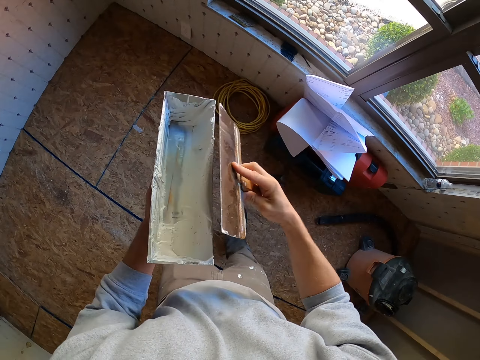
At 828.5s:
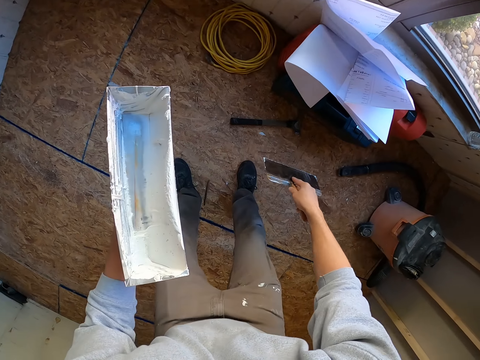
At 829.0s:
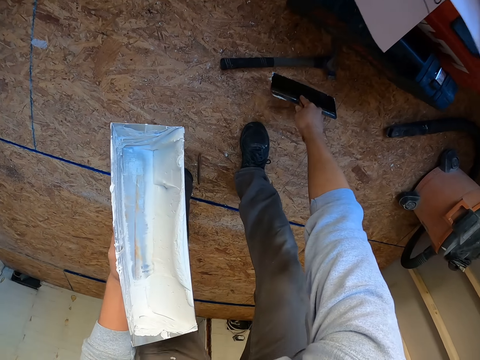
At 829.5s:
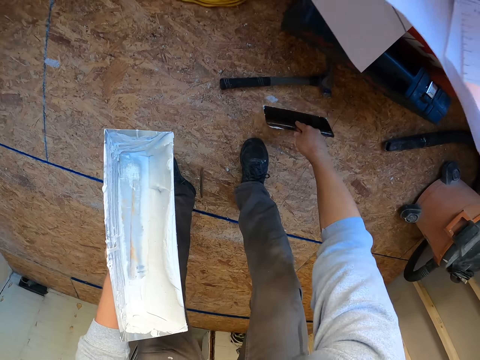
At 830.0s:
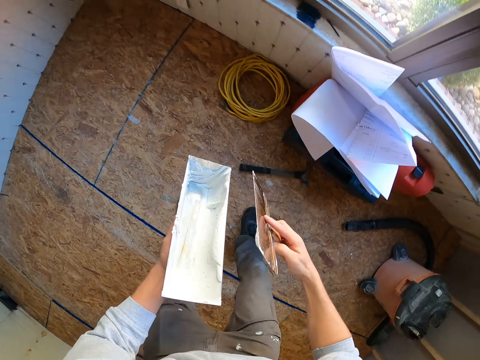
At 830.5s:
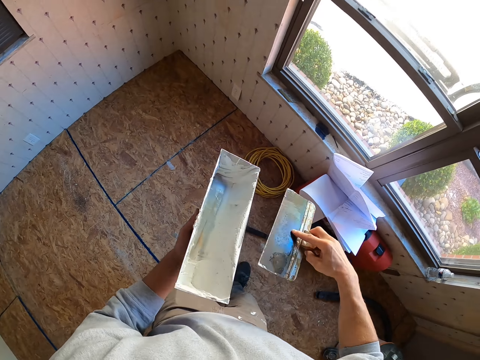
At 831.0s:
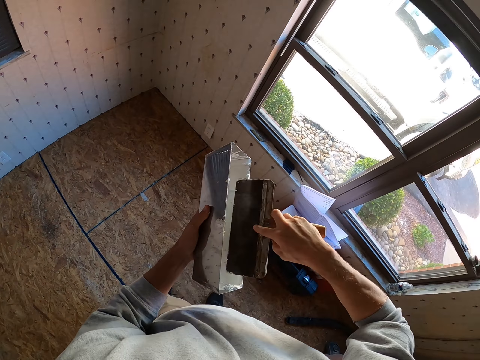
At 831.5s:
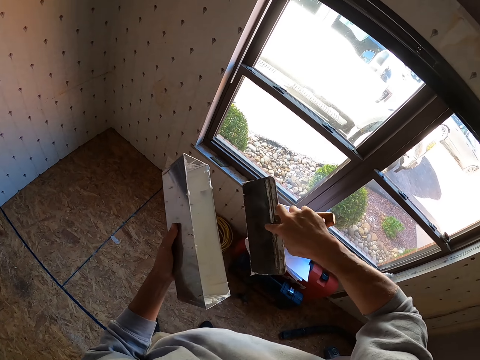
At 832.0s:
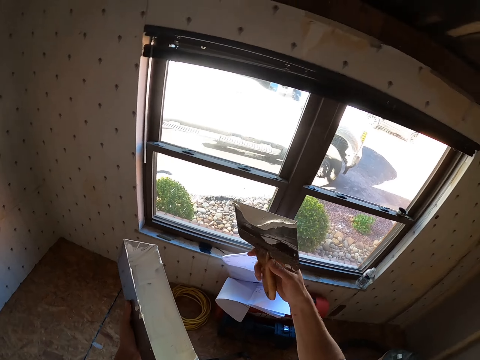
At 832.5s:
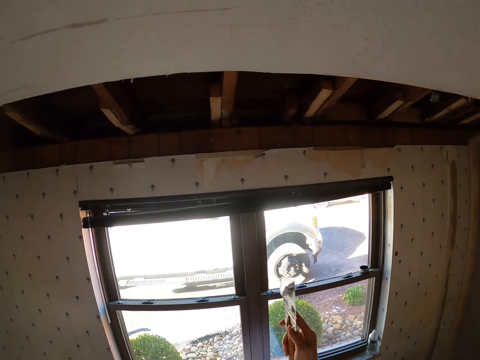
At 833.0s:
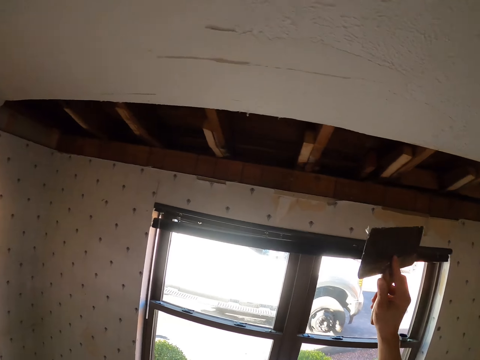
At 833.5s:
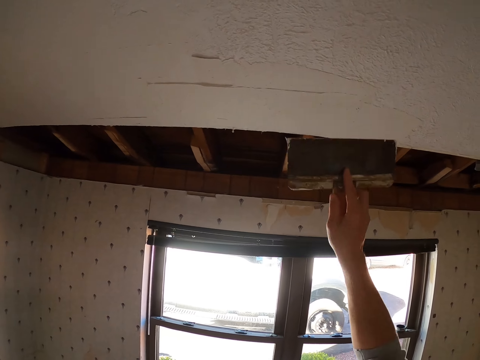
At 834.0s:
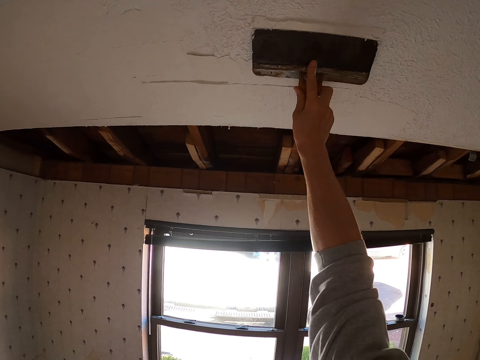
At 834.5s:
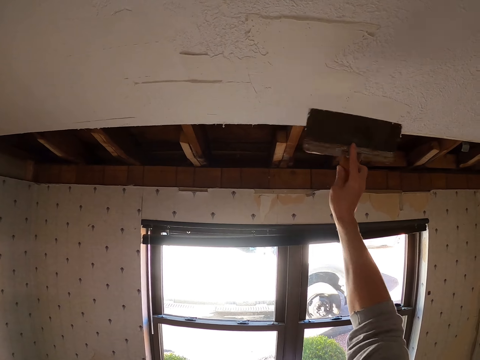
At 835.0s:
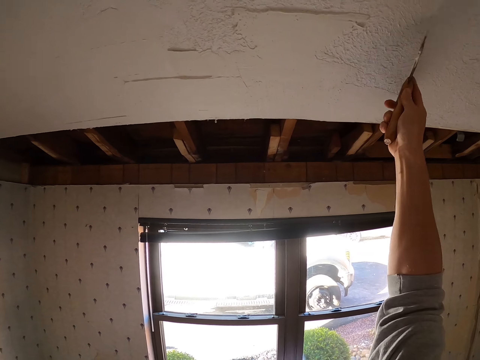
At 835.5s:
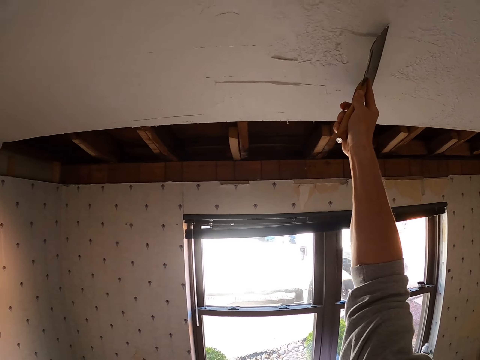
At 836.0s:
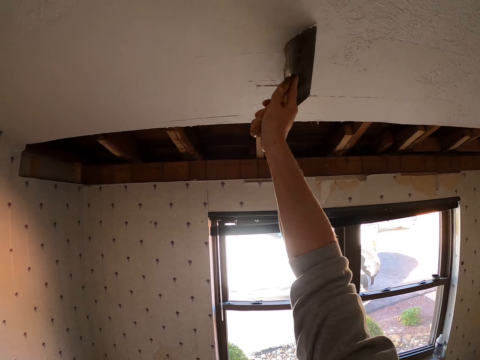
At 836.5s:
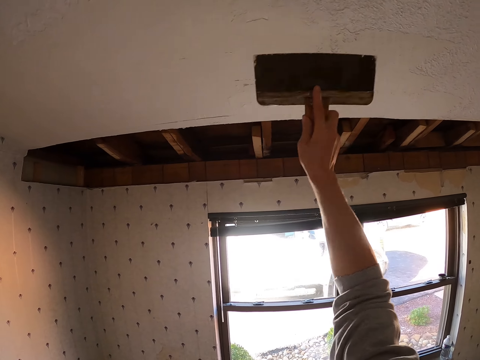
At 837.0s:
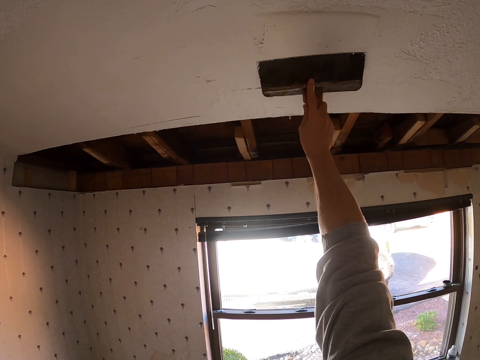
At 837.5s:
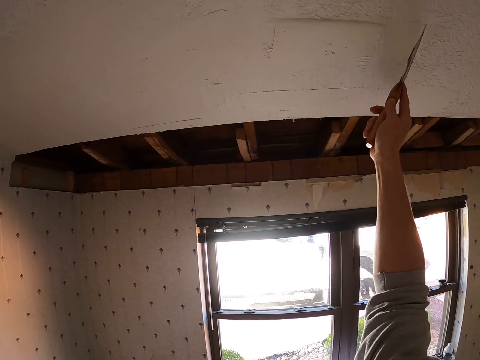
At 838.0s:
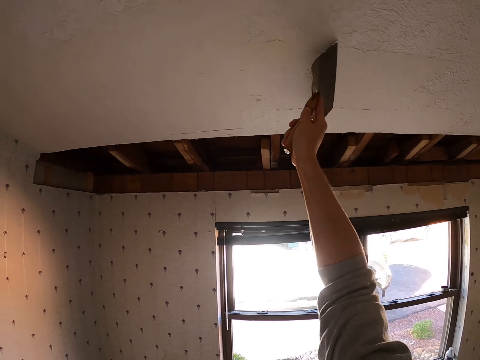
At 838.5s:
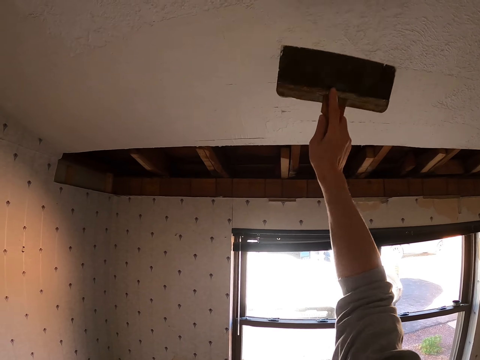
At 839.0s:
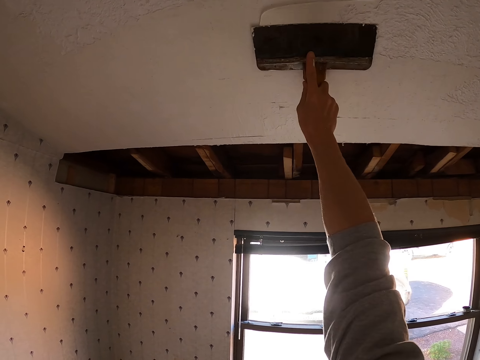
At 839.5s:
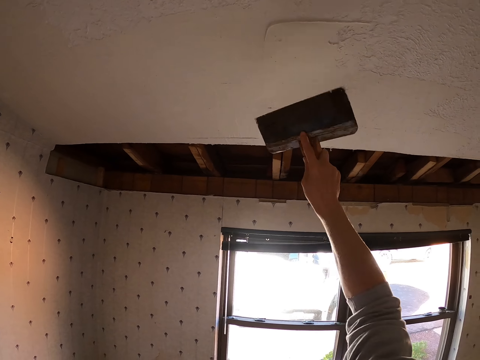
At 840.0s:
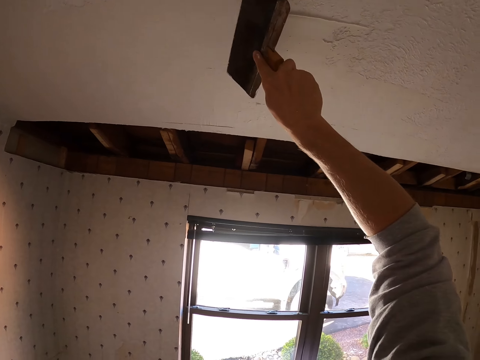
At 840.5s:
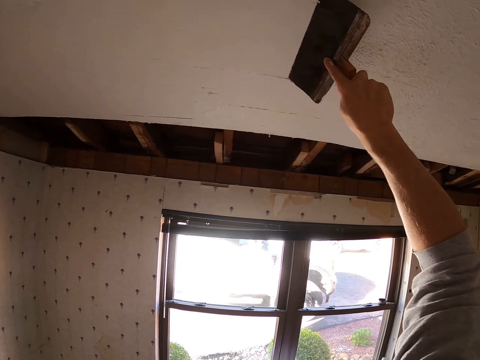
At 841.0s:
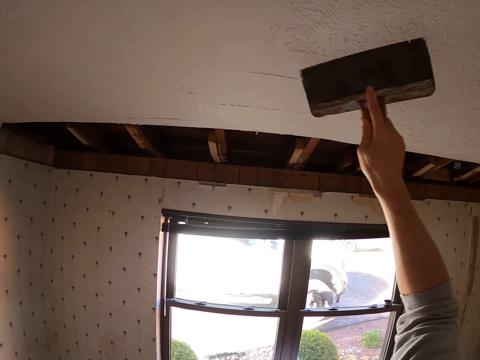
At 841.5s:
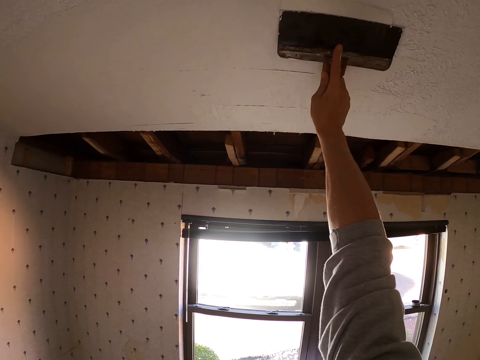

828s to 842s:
The camera wearer removes paint from the brush on a mud pan. They take the drywall down with a taping knife. They take drywall mud or paint with the taping knife or brush. They paint the ceiling board. They apply the drywall mud on the ceiling.

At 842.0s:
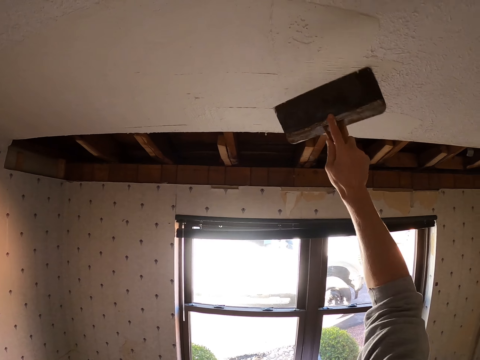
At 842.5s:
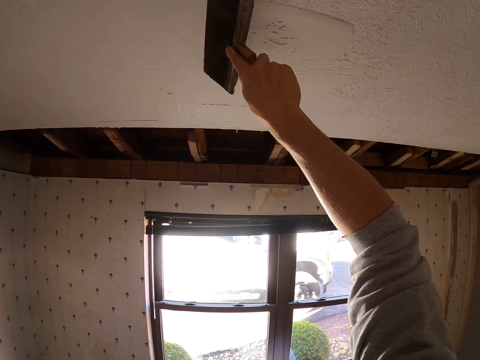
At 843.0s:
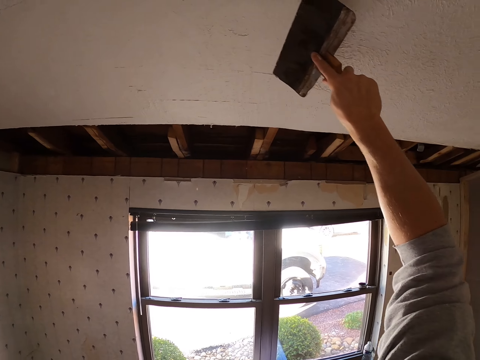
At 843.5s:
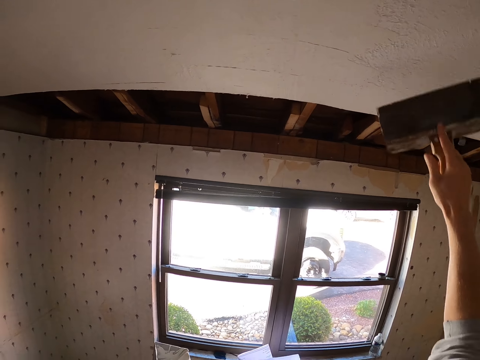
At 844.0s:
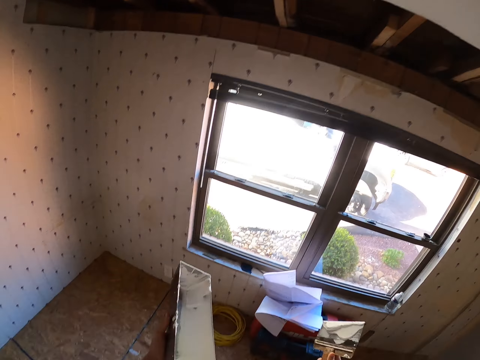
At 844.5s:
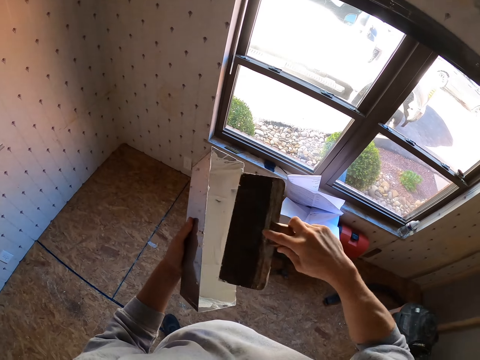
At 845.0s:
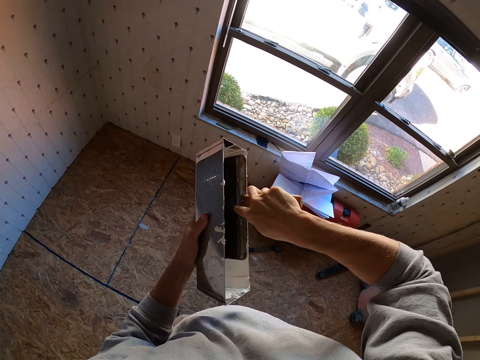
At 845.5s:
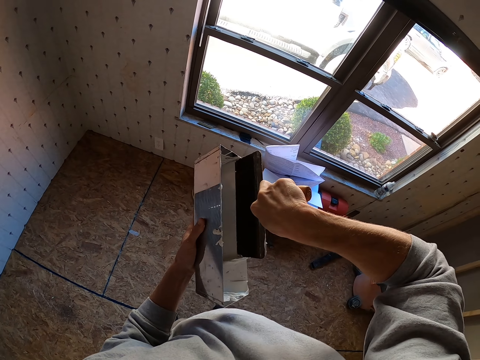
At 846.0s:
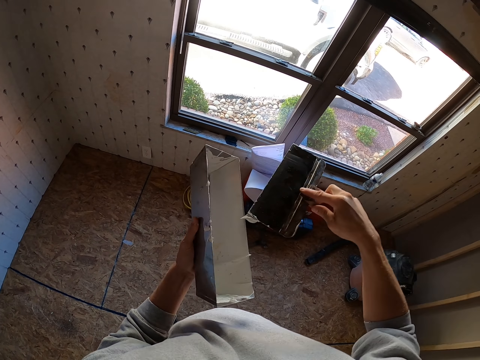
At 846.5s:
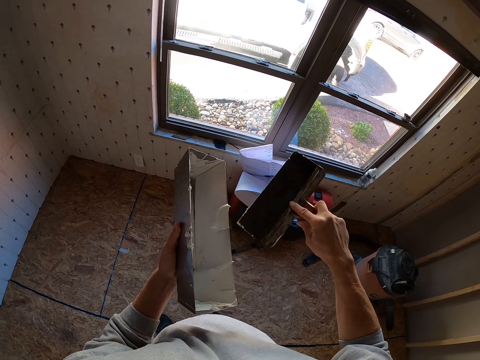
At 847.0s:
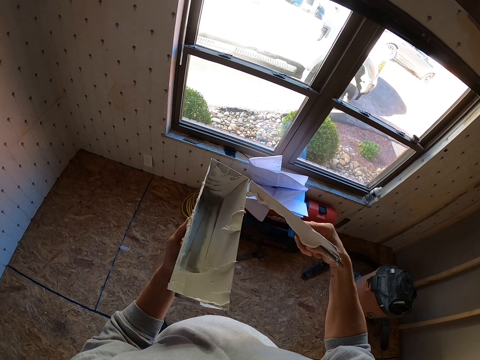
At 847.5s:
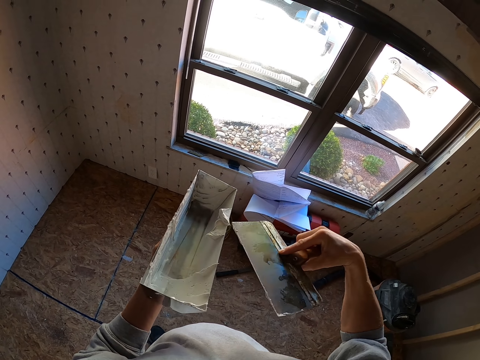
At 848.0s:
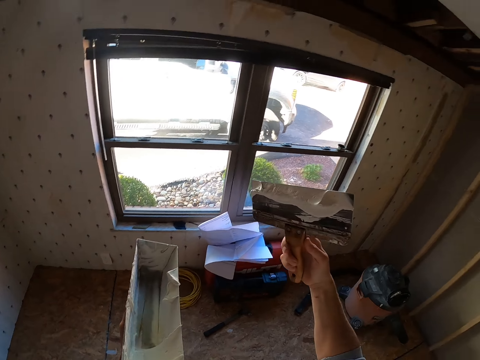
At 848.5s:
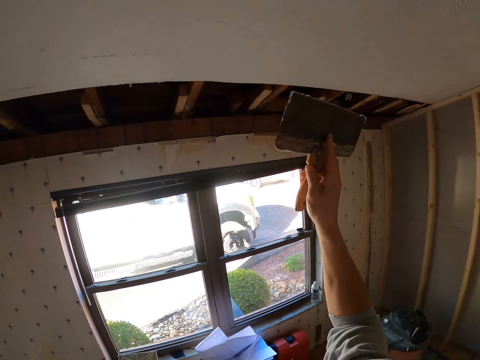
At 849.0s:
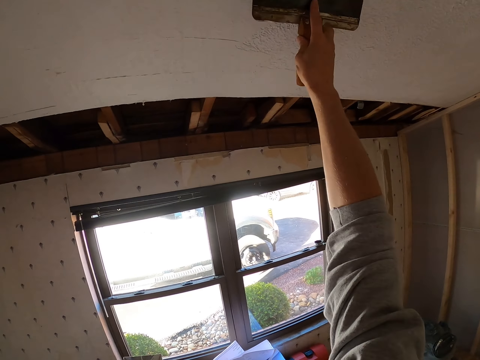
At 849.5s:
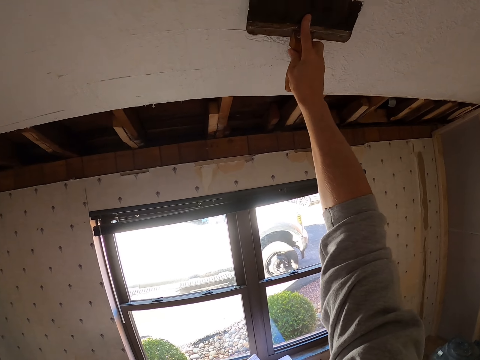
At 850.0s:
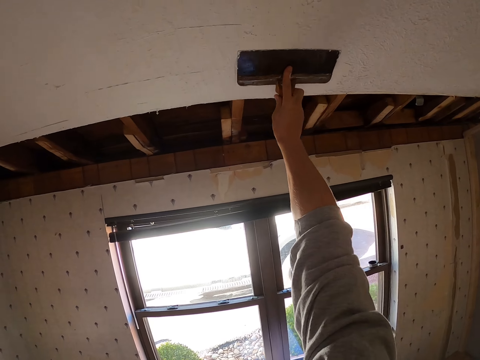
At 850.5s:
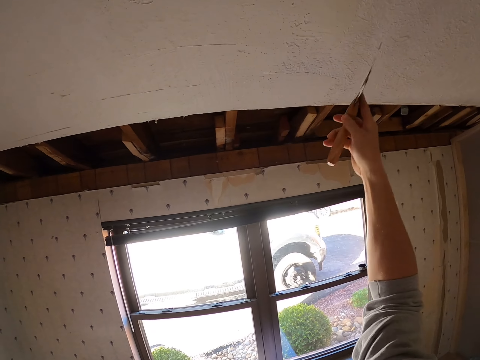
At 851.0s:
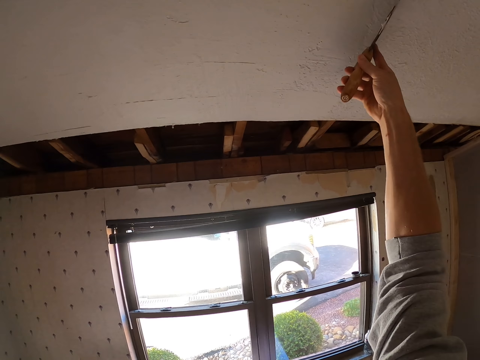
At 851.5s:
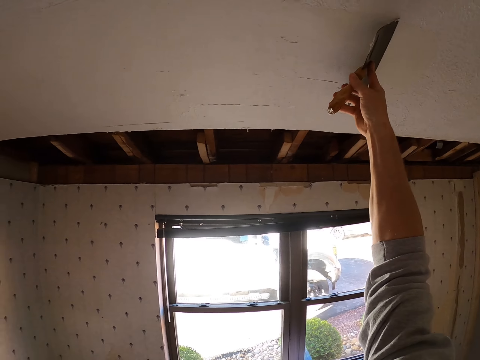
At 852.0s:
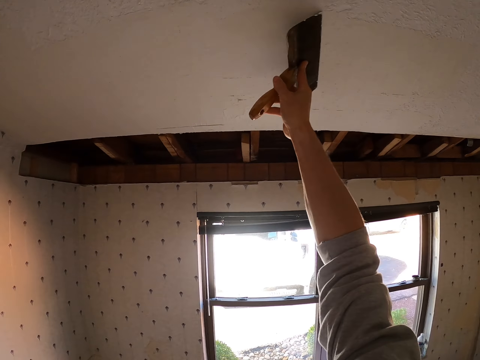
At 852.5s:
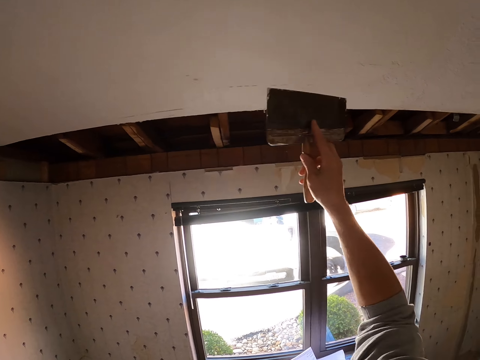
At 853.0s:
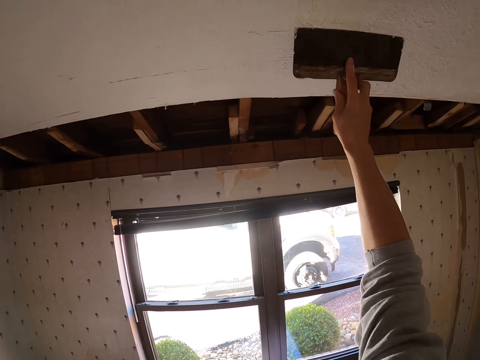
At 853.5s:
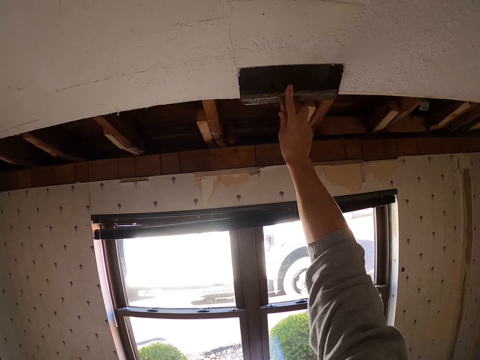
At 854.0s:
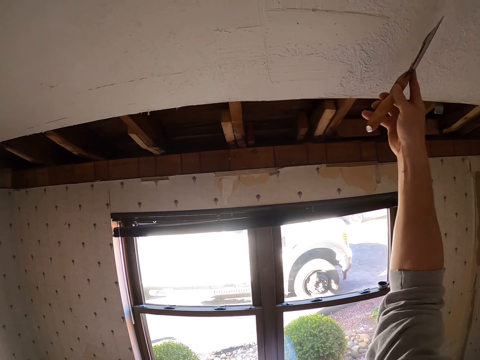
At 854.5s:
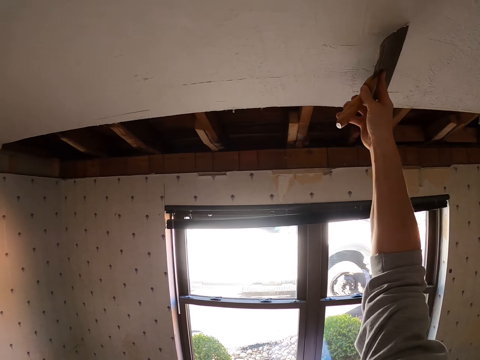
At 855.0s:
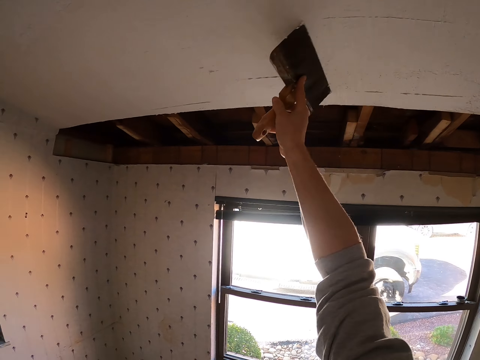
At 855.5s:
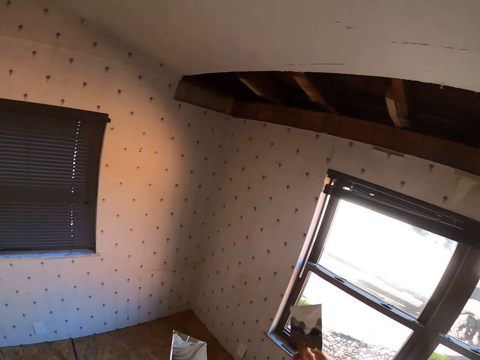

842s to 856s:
The camera wearer takes drywall mud or paint with a taping knife or brush. They paint the ceiling board. They apply the drywall mud on the ceiling.
